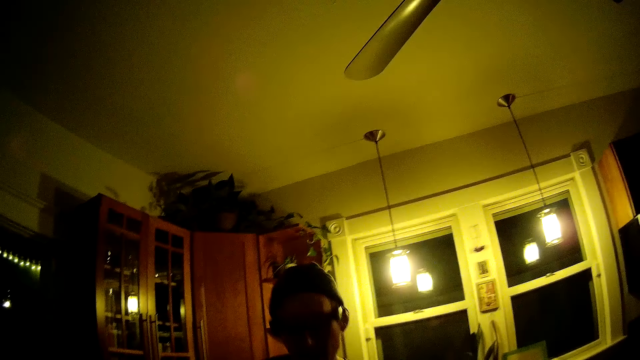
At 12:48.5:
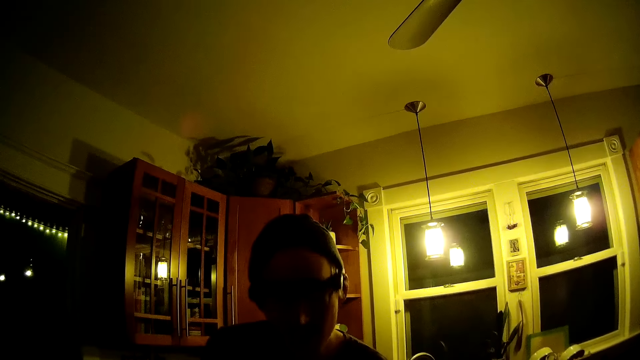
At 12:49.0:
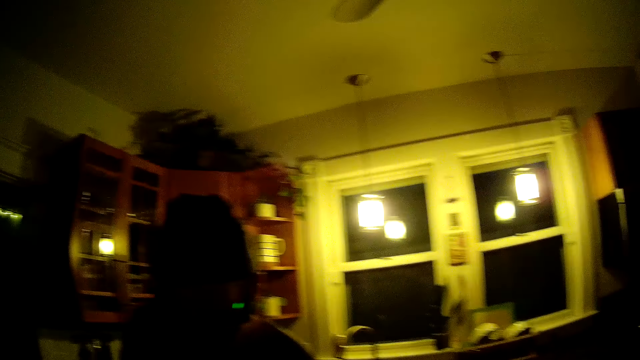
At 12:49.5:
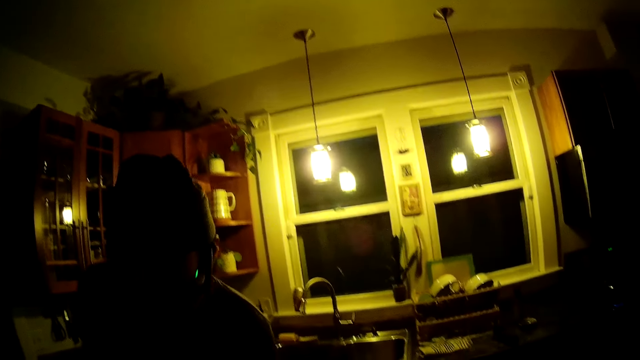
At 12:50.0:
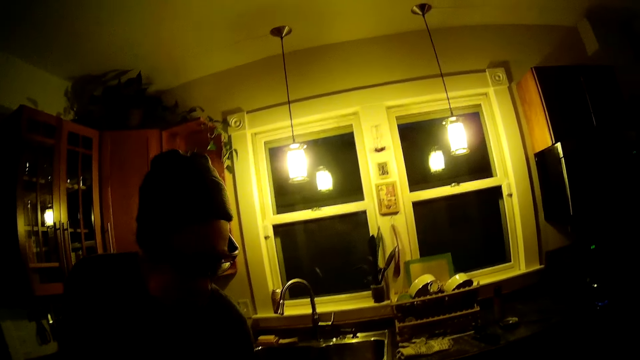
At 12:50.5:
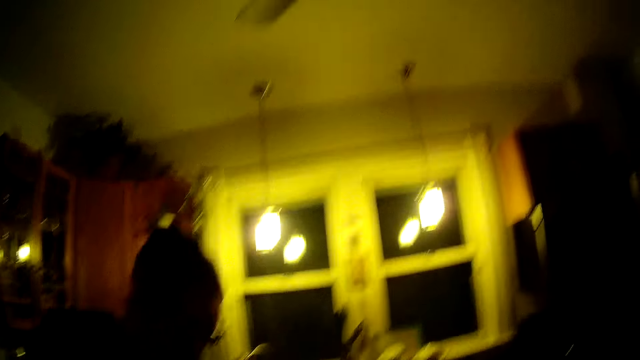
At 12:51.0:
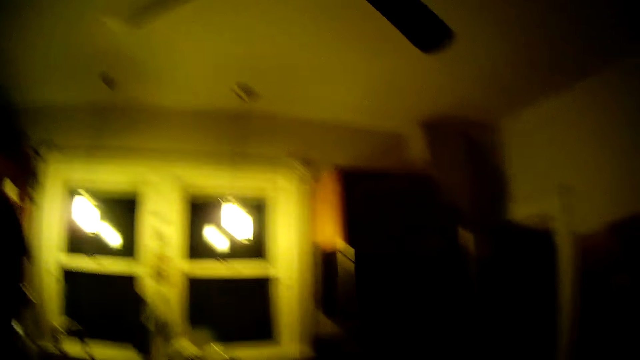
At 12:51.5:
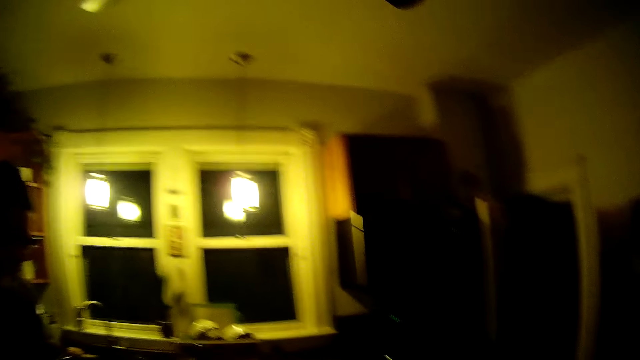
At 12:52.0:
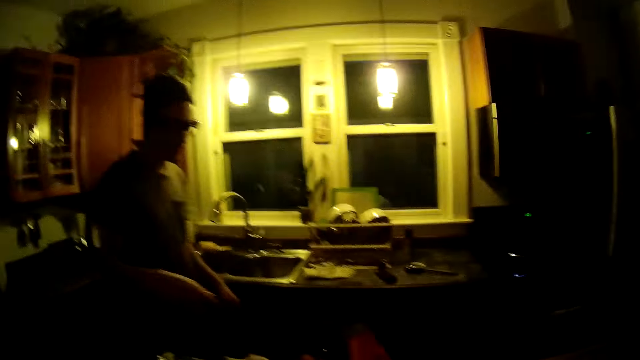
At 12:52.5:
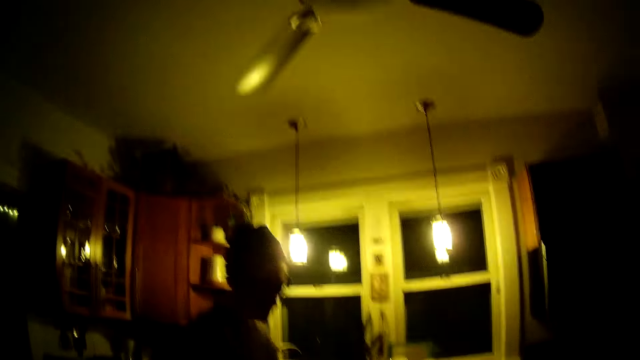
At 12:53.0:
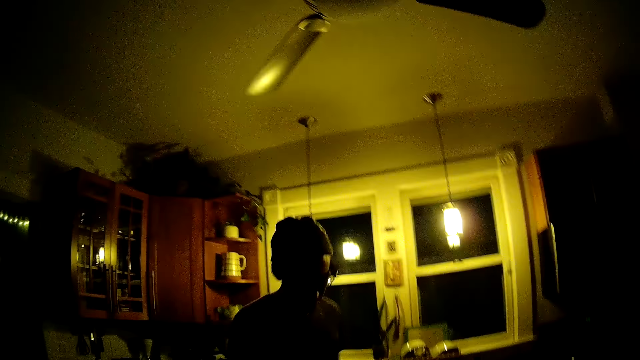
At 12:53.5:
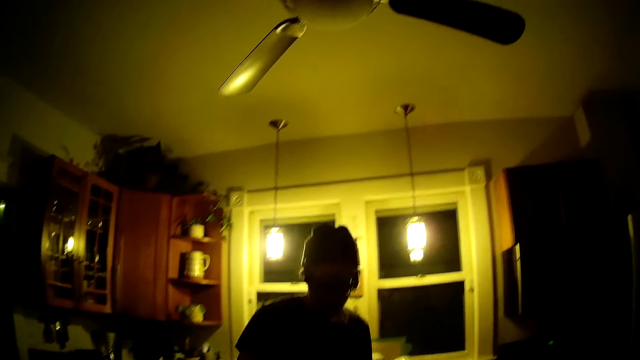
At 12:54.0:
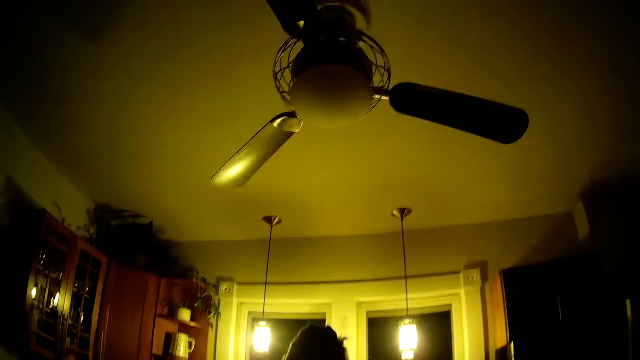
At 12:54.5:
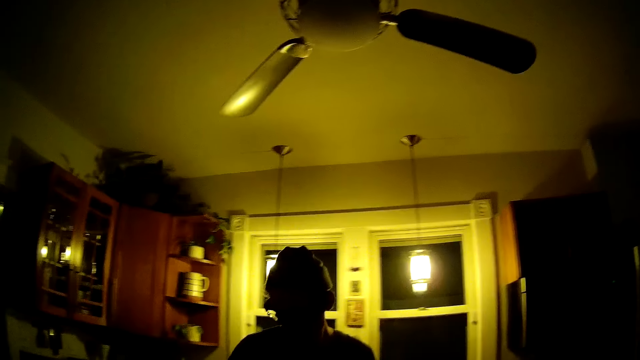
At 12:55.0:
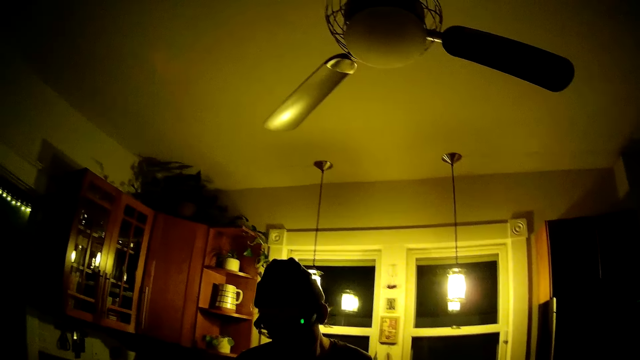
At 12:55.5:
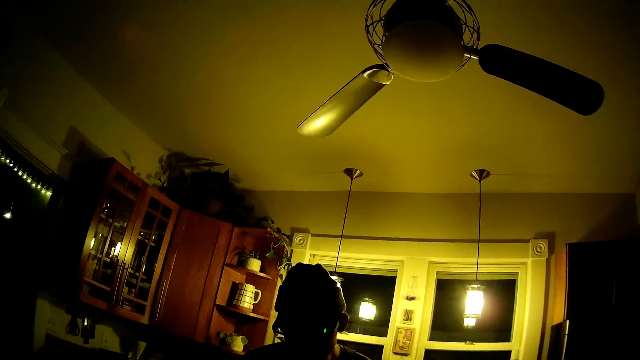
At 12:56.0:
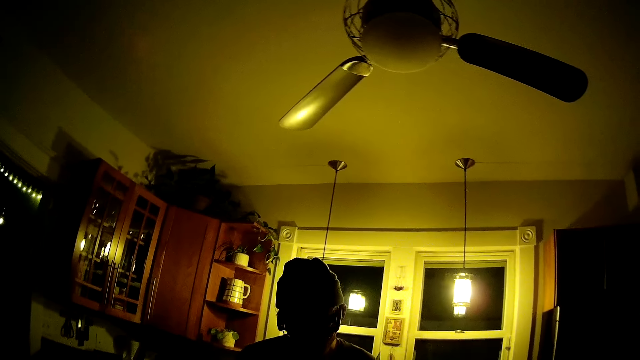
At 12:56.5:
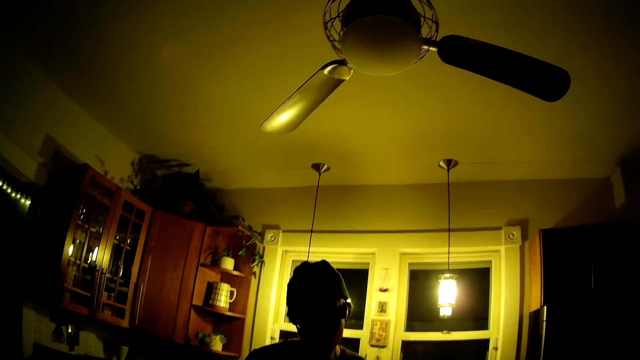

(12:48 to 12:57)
The camera wearer looks around.

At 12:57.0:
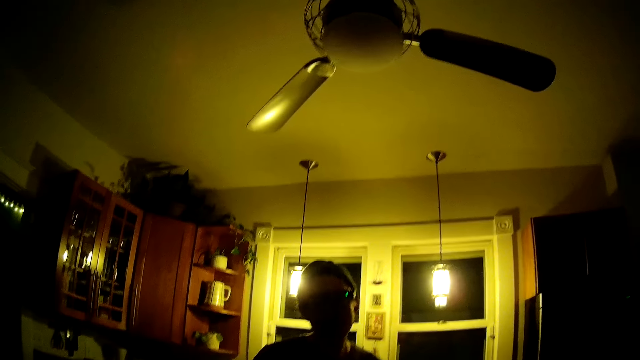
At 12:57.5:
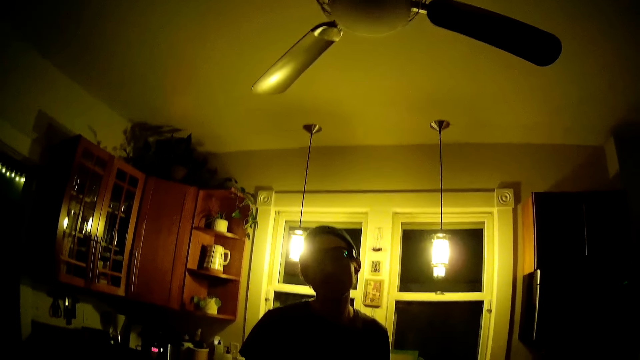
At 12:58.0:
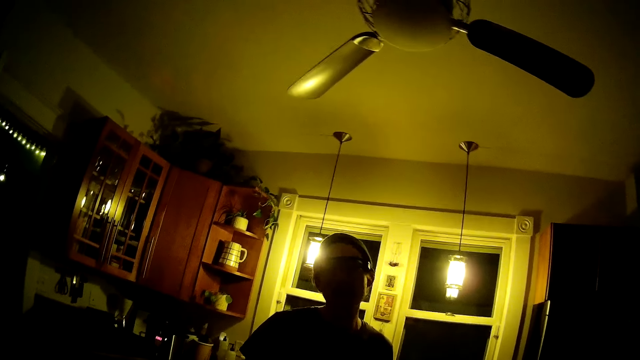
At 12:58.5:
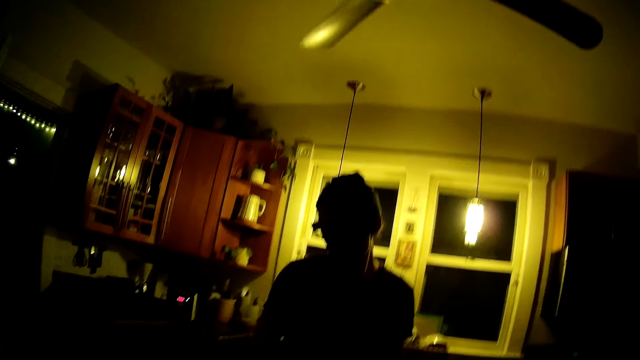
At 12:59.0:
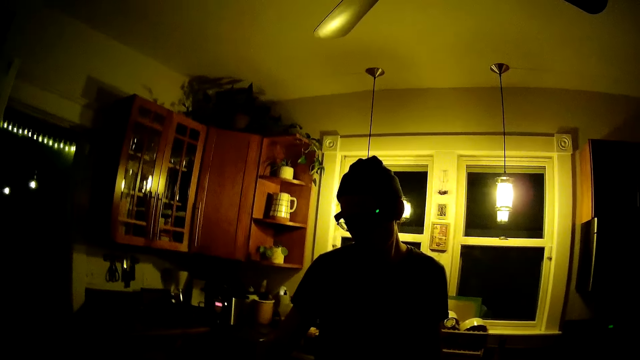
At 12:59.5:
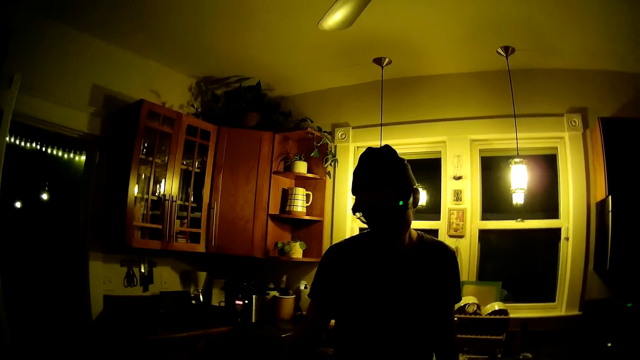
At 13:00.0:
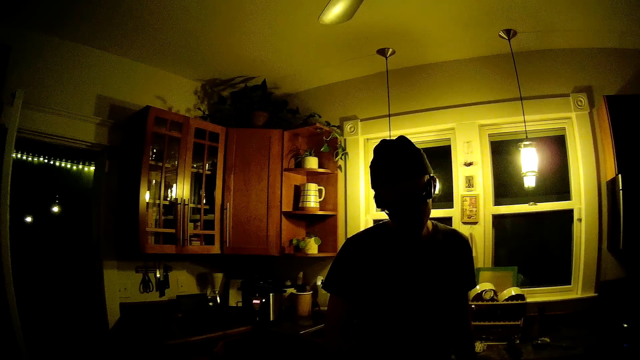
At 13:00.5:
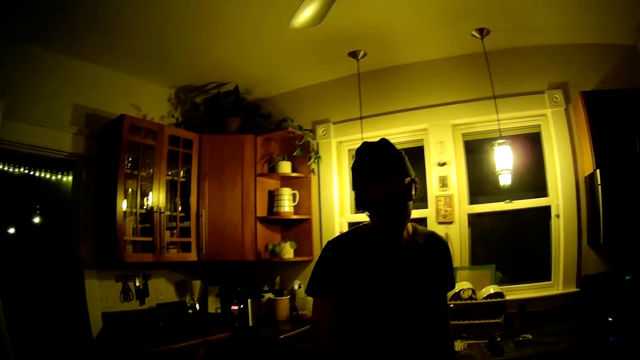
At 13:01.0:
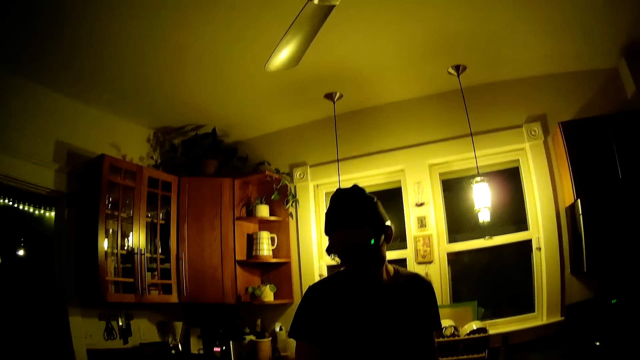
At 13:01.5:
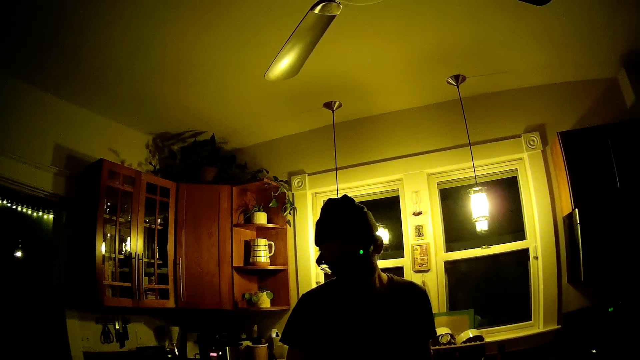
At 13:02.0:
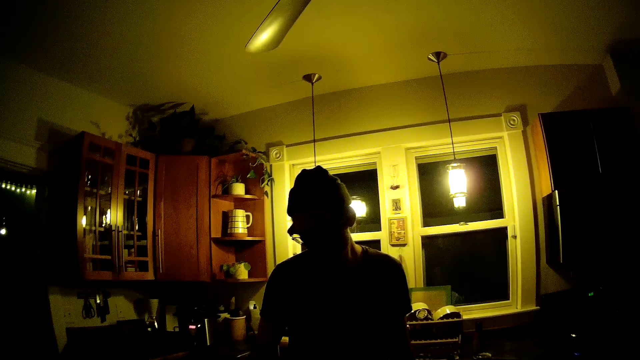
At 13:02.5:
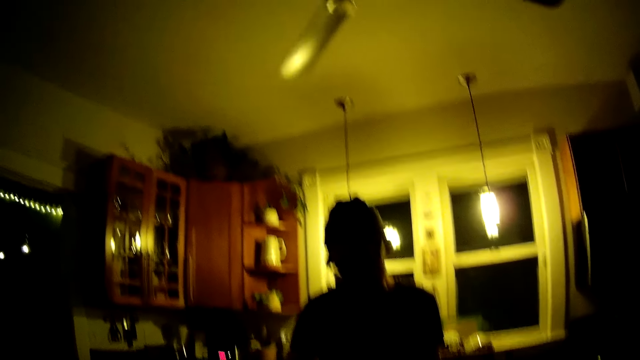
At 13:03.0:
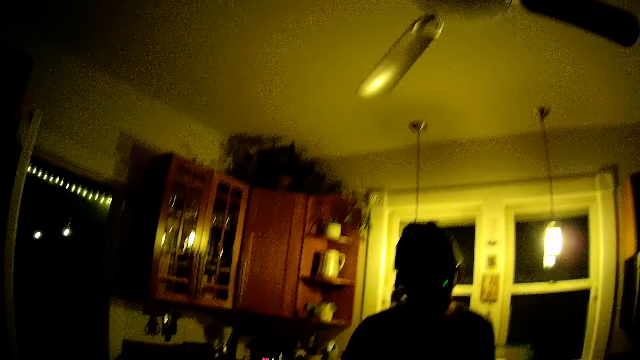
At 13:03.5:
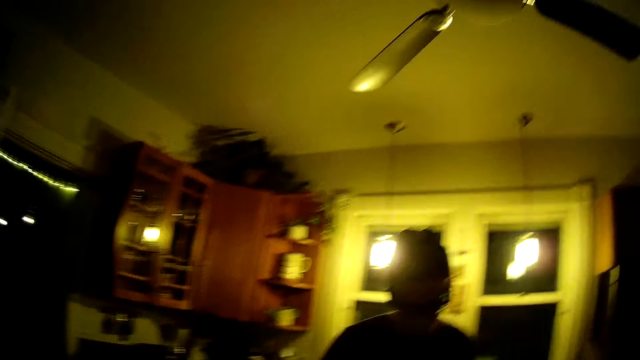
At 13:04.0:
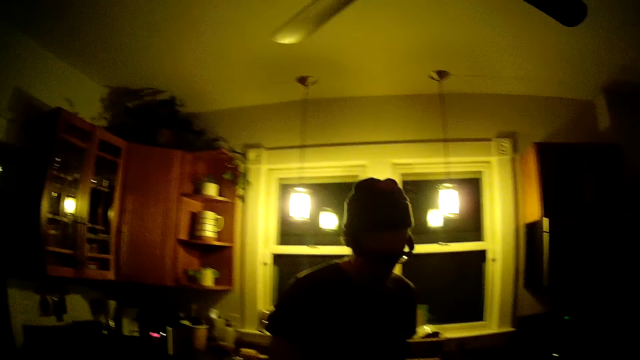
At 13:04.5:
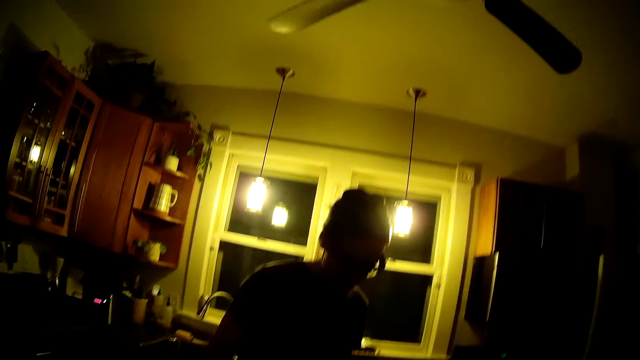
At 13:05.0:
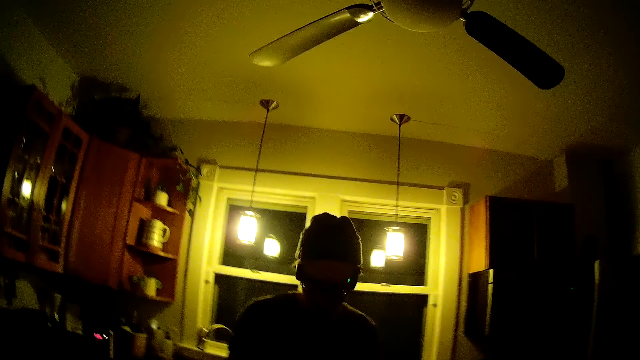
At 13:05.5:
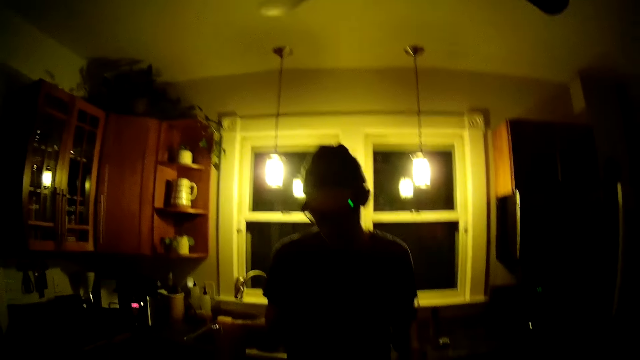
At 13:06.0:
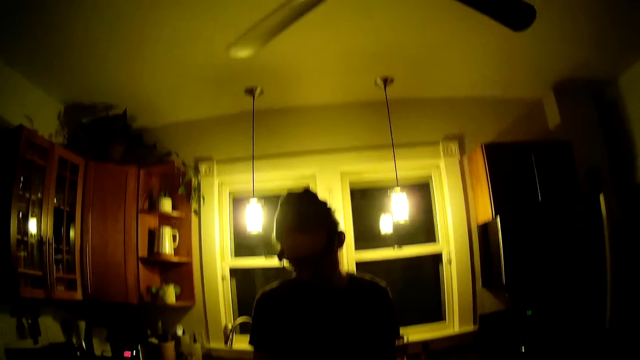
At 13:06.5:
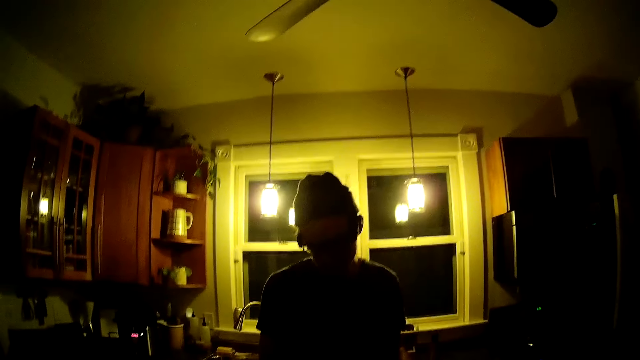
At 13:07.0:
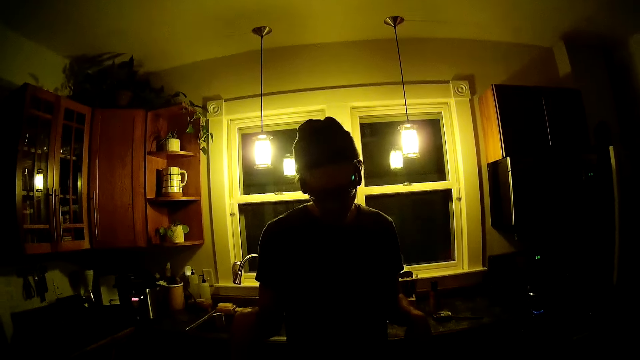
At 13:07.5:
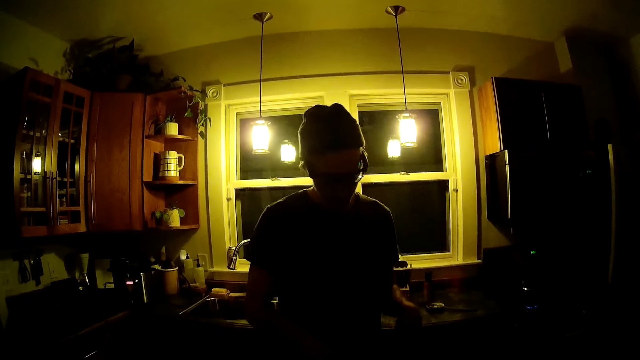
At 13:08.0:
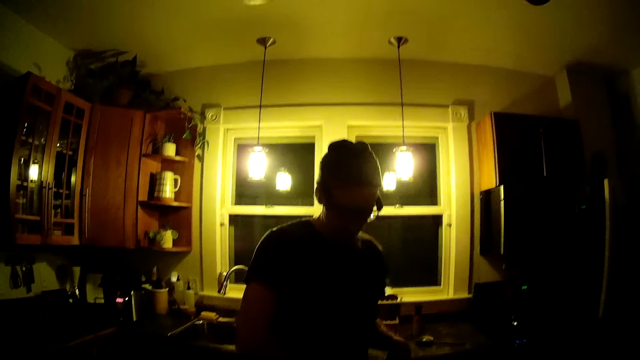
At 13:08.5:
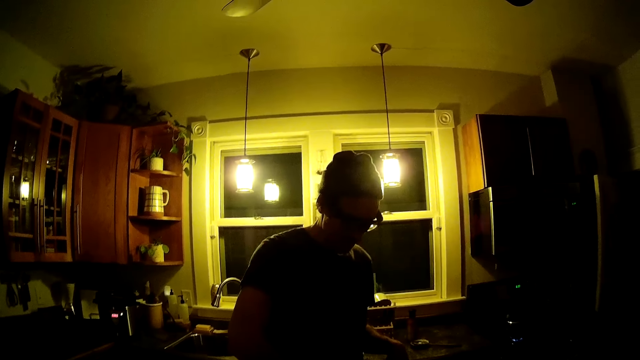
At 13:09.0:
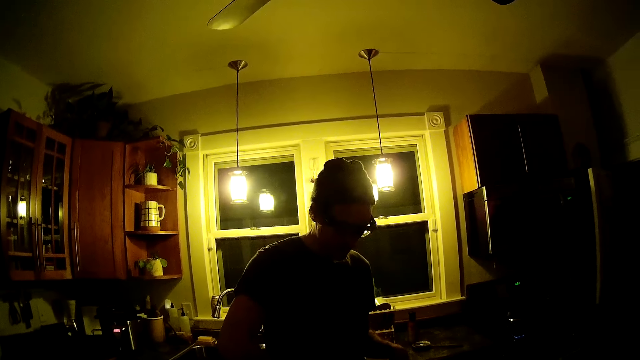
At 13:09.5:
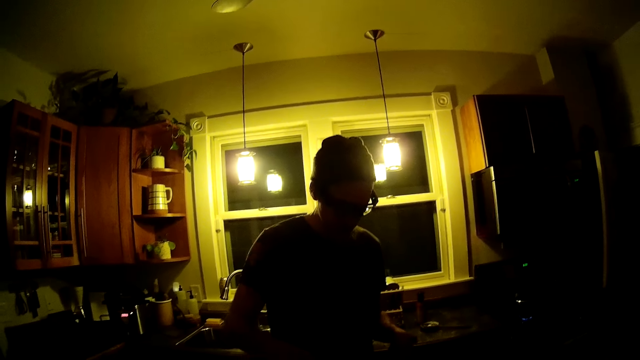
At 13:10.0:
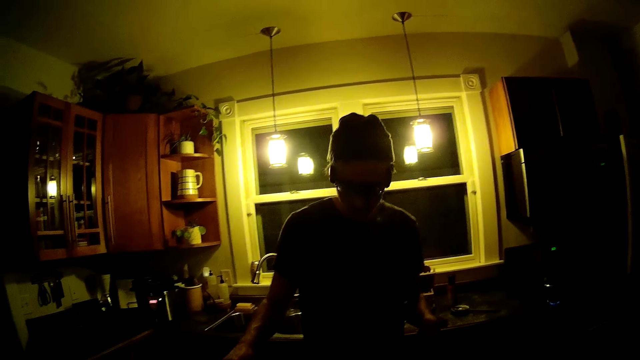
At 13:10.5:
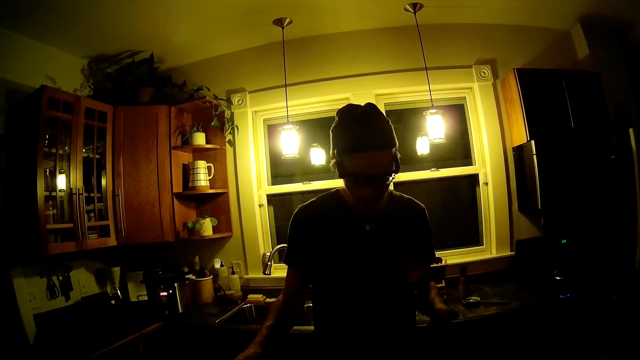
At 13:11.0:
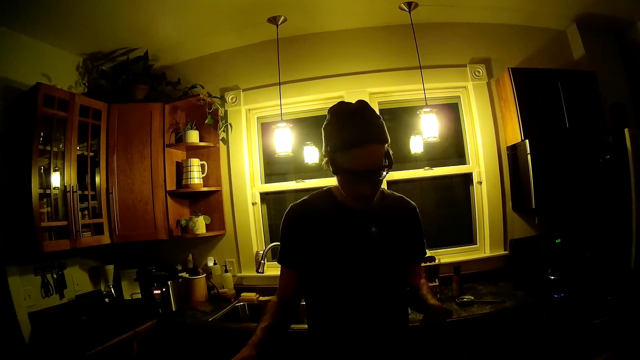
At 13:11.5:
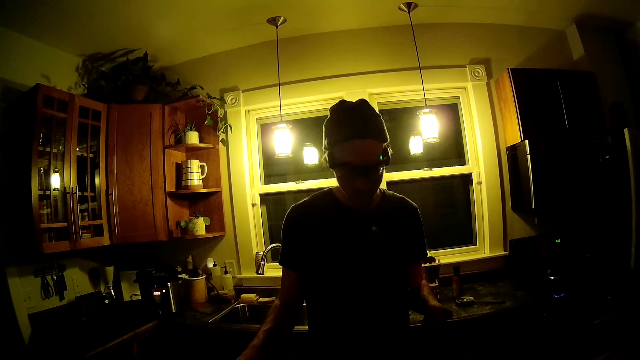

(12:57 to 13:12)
The camera wearer talks to the man.
